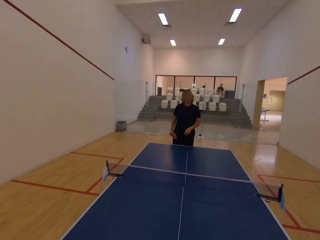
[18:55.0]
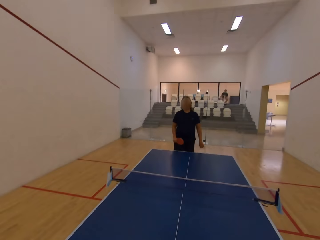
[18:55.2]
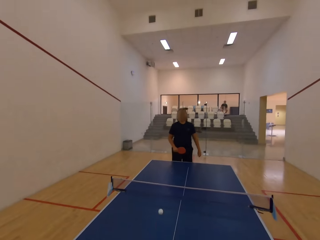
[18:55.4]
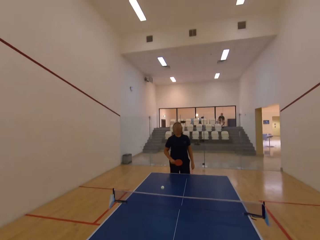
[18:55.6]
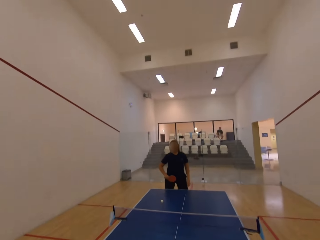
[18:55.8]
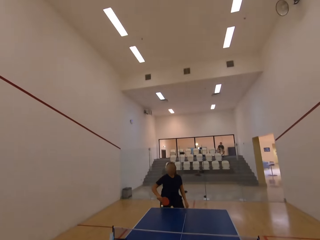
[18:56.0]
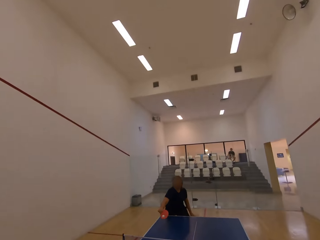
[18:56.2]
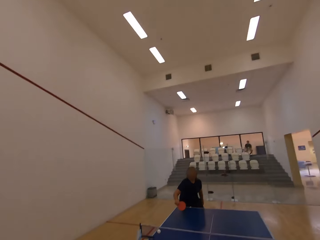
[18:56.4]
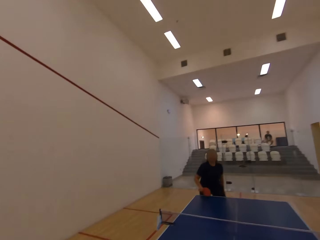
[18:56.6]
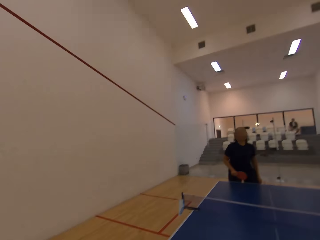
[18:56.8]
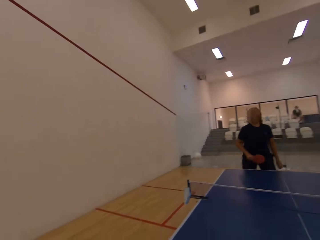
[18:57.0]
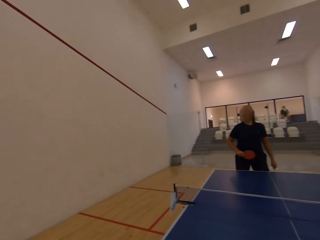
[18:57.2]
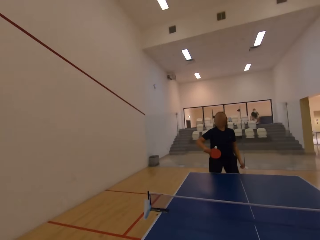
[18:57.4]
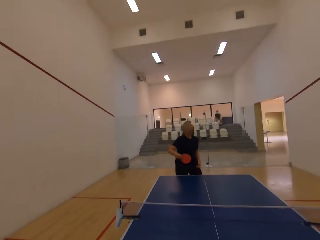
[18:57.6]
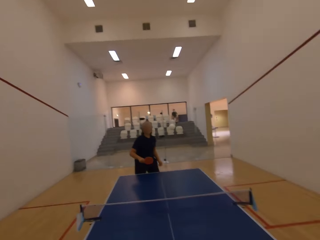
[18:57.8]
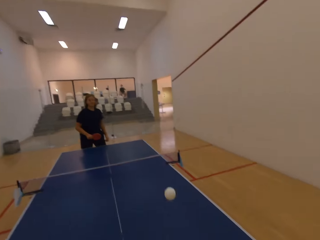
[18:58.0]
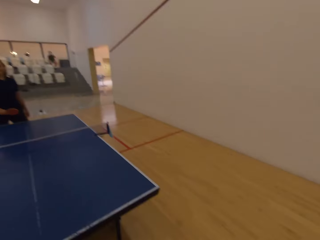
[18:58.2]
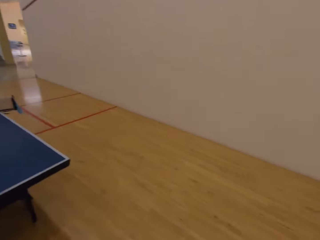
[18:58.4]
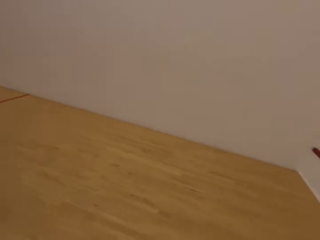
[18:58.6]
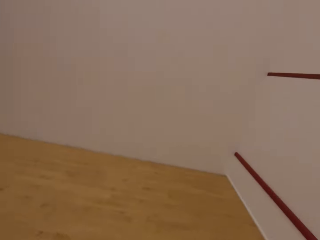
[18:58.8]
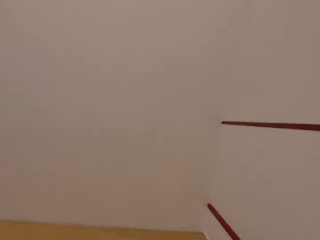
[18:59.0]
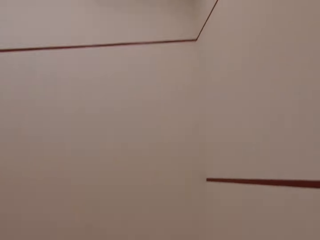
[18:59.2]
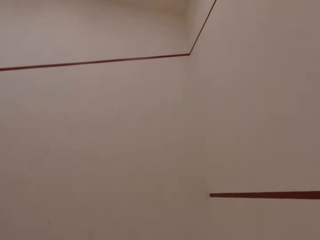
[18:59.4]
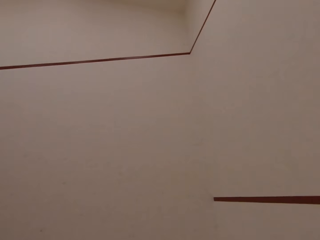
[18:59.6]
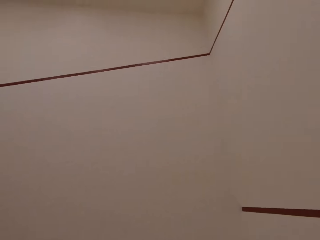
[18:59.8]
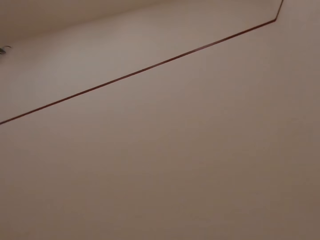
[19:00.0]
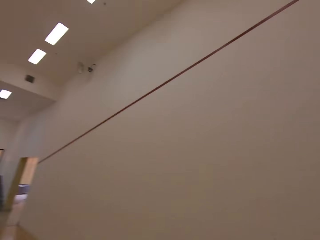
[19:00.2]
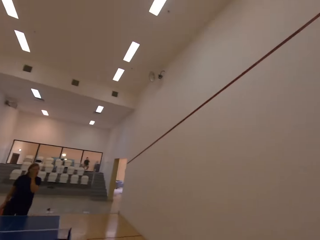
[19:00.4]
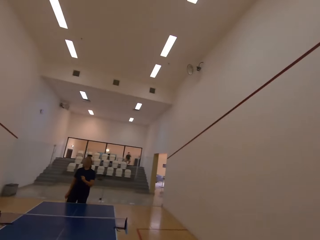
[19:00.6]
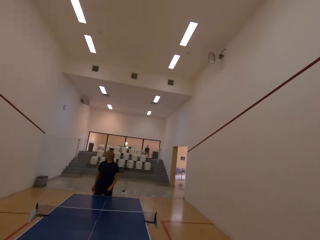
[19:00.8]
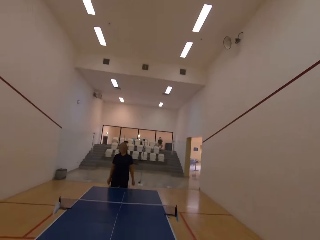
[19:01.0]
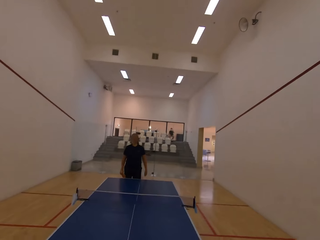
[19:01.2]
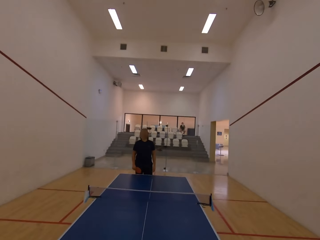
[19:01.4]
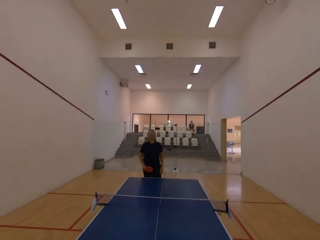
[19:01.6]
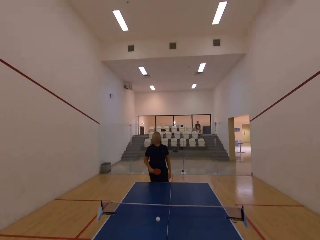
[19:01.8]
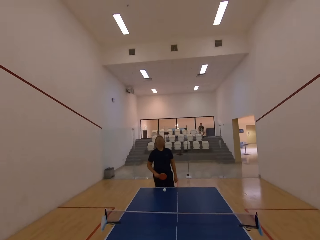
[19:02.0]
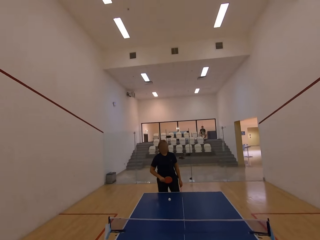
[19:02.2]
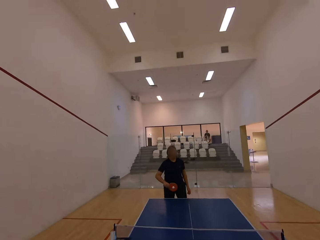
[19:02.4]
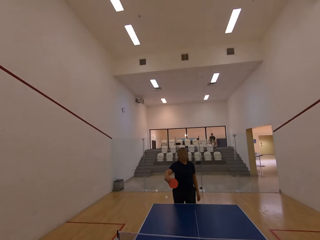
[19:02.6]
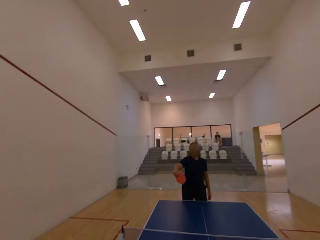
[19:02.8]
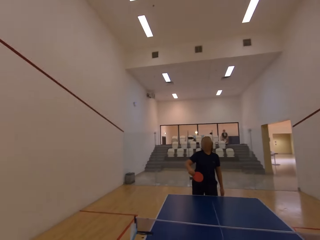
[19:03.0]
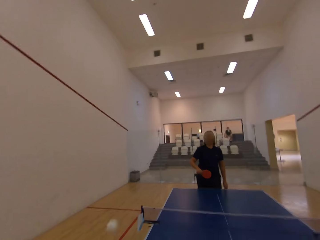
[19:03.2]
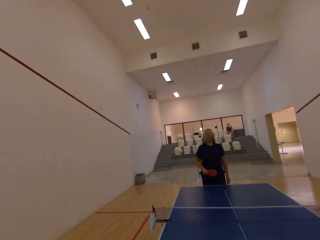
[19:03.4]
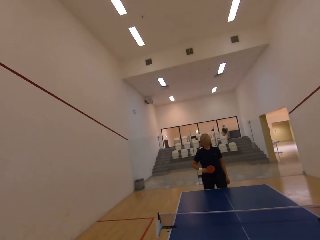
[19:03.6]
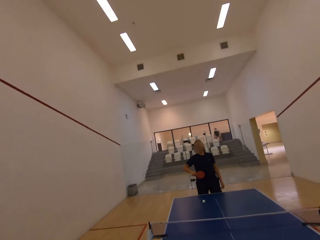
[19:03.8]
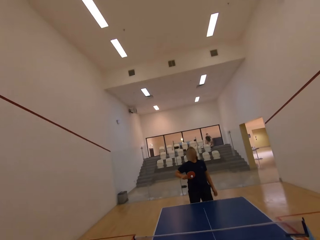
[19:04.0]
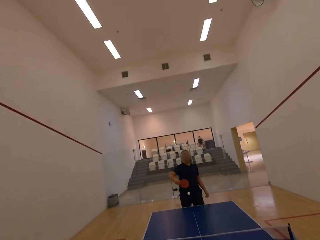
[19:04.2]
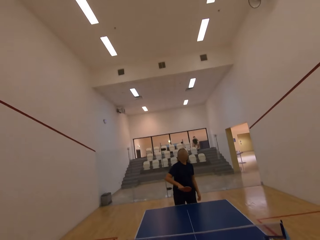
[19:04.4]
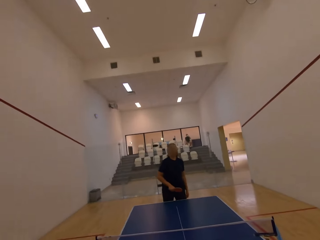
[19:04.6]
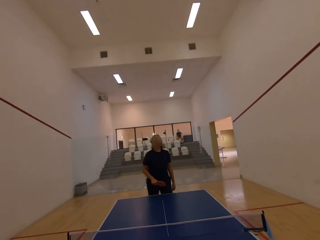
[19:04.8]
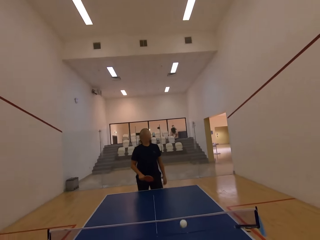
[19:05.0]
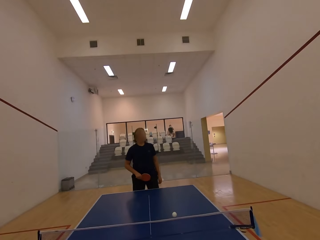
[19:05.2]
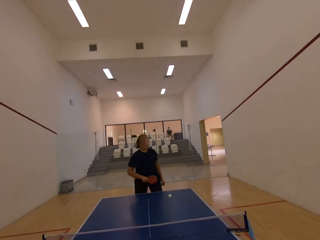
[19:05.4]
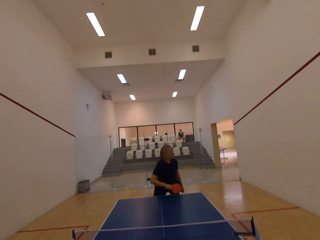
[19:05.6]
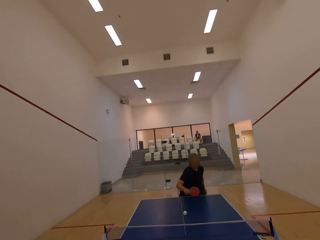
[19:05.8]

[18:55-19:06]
The camera wearer plays table tennis with a person in the room. The person plays table tennis with the camera wearer in the room. The camera wearer stares at the wall. They turn towards the table and walk towards the table. They serve a tennis ball in the room. They play ping pong with the person. The person plays table tennis in the room.

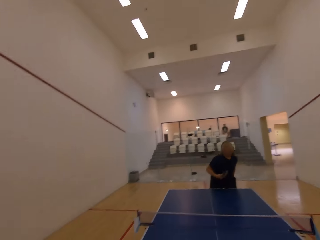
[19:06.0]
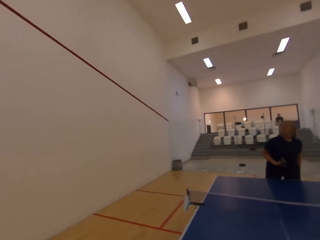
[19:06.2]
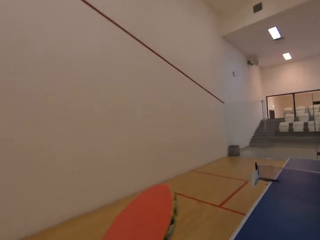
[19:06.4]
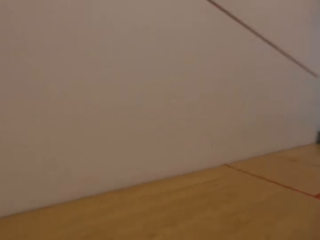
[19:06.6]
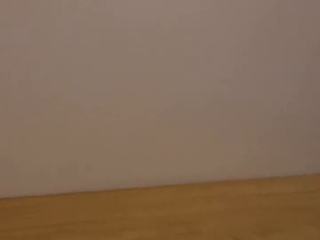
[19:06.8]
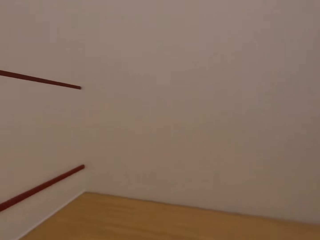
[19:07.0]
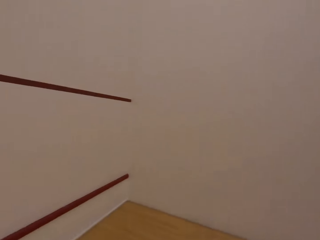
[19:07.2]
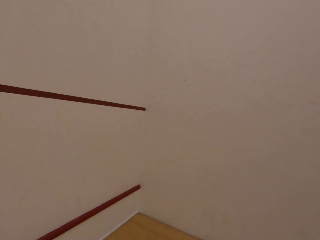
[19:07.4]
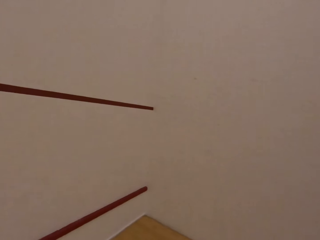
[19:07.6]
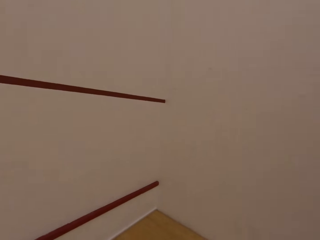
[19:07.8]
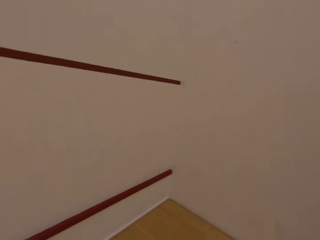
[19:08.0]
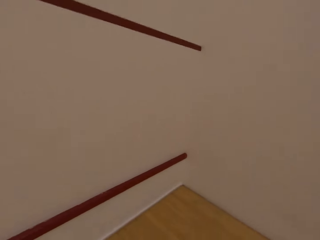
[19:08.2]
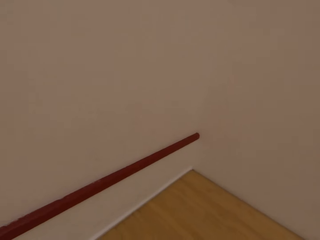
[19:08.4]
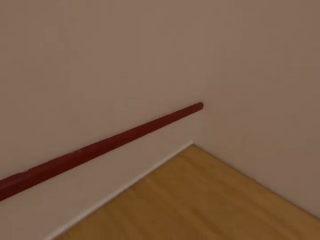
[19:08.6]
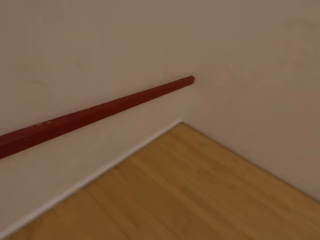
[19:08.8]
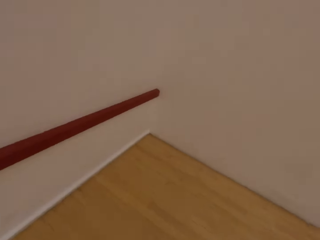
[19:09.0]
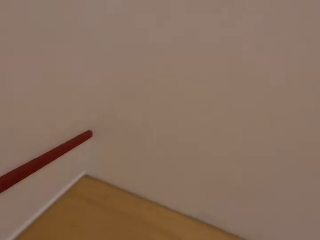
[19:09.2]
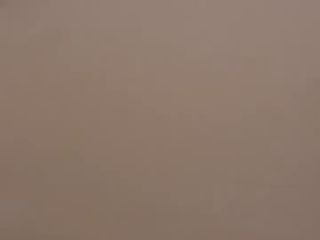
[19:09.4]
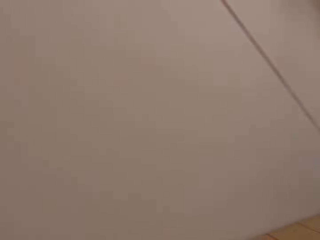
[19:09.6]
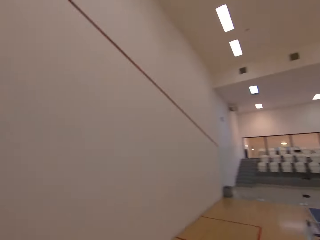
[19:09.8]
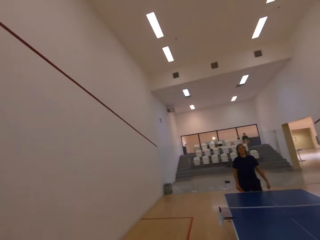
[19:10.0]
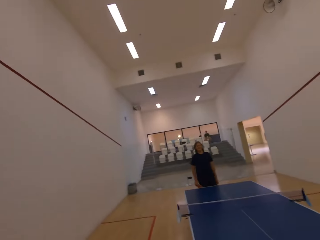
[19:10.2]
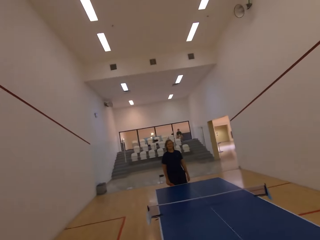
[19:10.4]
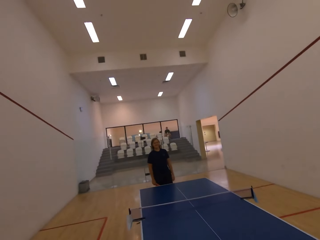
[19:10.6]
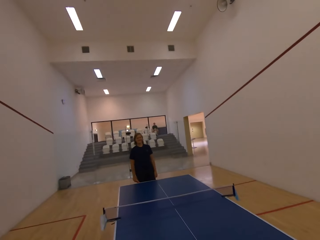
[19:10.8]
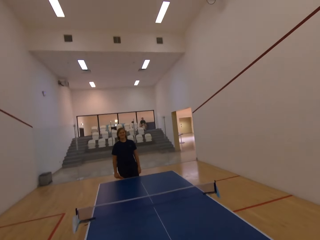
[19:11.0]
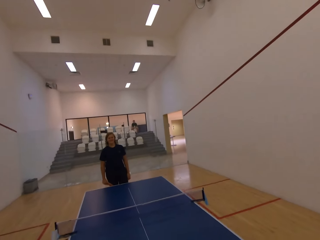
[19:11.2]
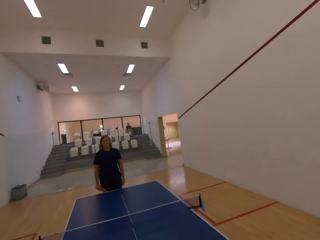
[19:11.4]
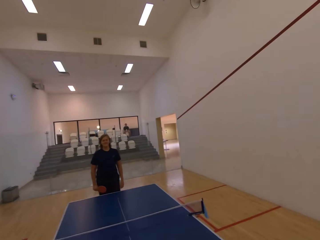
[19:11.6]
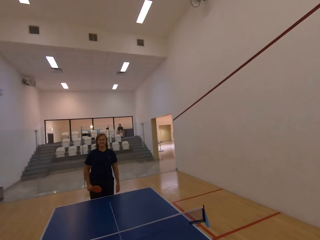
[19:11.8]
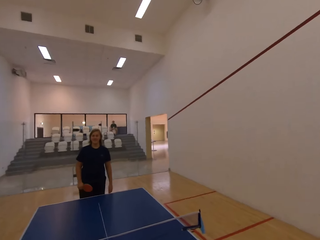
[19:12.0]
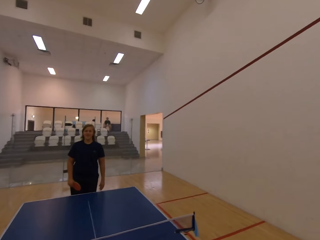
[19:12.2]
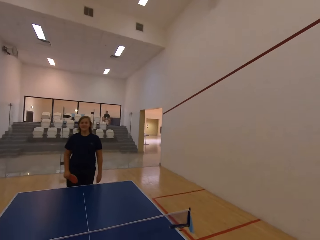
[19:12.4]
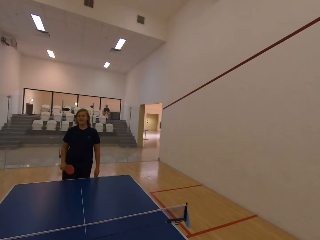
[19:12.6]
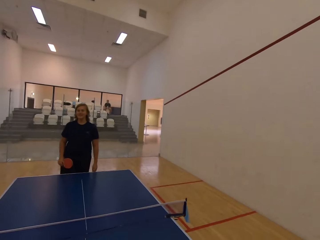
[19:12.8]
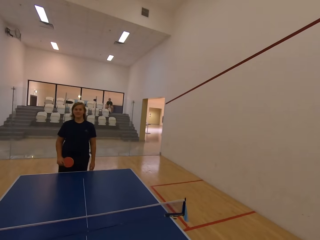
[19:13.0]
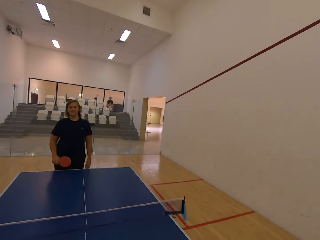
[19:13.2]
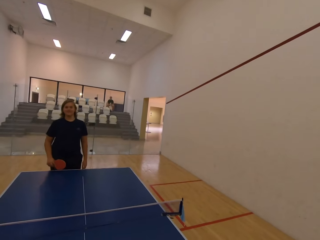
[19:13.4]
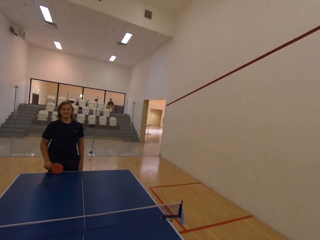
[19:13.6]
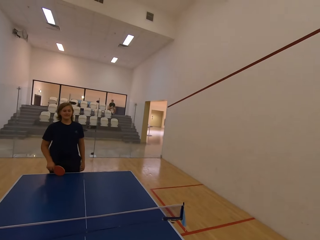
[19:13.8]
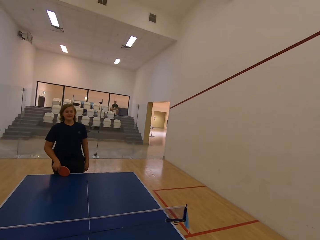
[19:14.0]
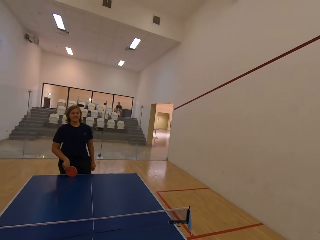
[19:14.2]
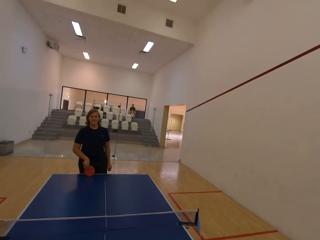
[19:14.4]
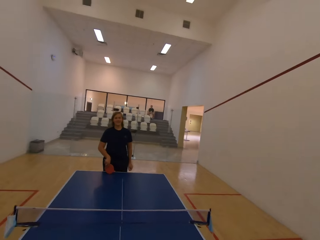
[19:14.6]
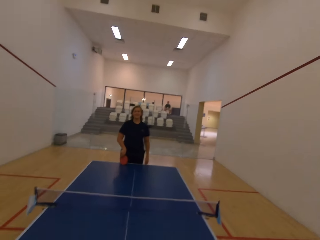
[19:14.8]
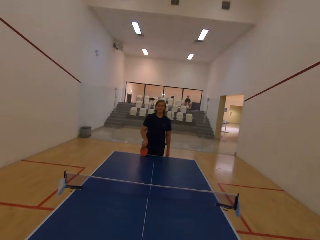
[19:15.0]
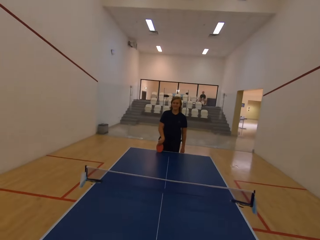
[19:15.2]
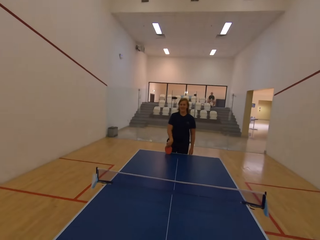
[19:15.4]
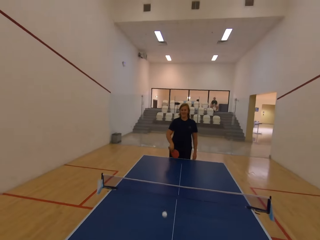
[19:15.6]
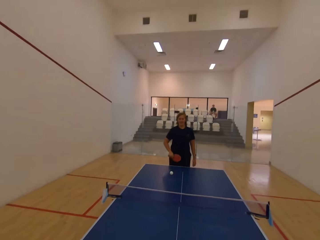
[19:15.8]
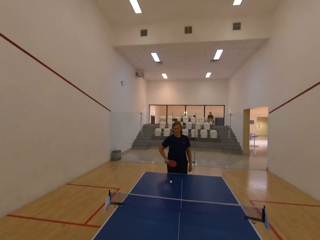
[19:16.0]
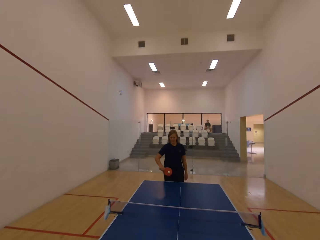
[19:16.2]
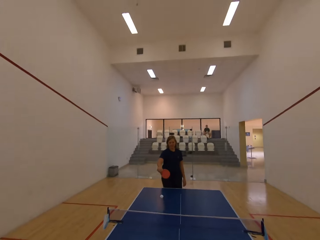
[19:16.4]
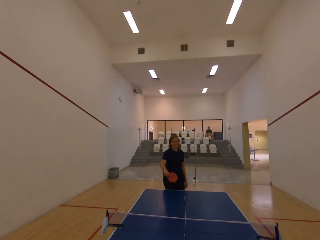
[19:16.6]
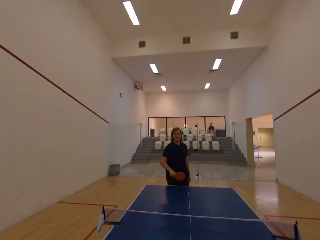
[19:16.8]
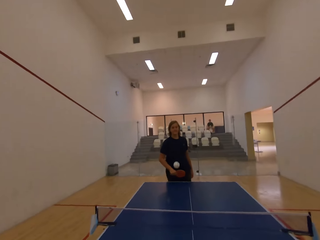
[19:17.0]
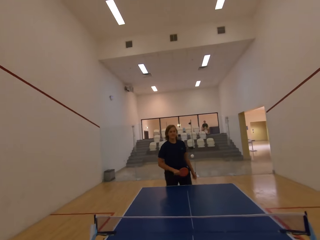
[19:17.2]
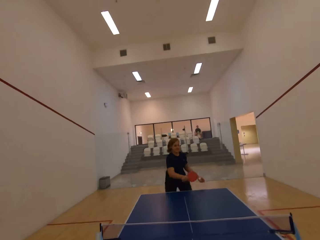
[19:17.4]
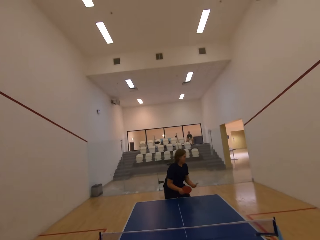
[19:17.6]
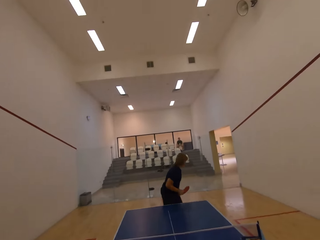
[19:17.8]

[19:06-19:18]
The camera wearer walks towards the wall. They walk around the room, walk towards the table, and stare at the ping pong table. A person stands in the room. The camera wearer serves a tennis ball in the room. They play ping pong with the person.
